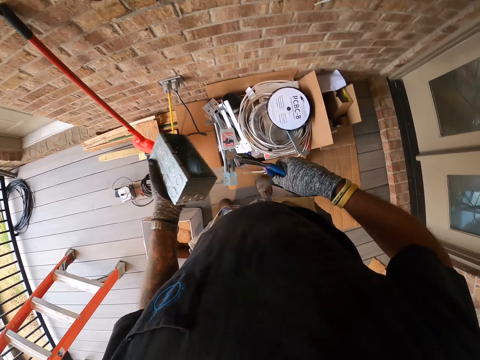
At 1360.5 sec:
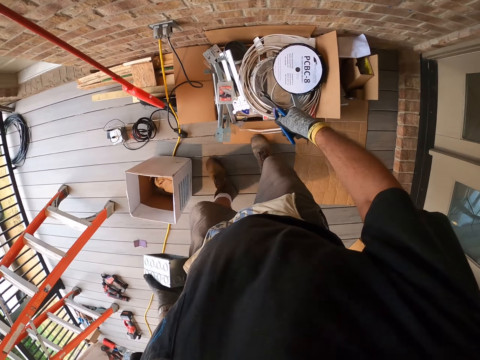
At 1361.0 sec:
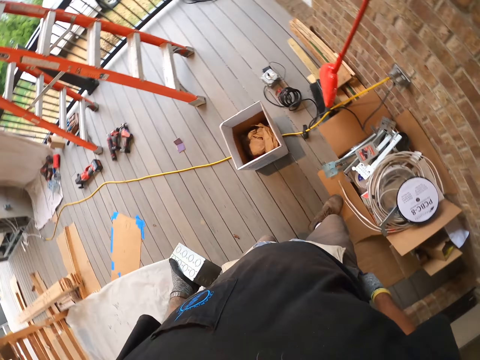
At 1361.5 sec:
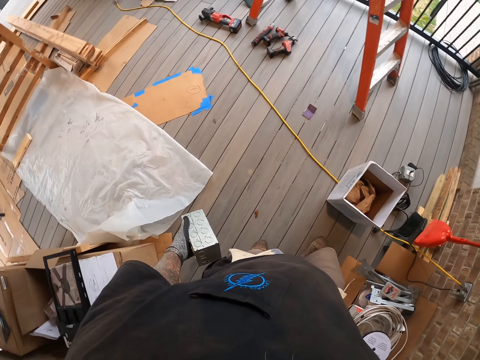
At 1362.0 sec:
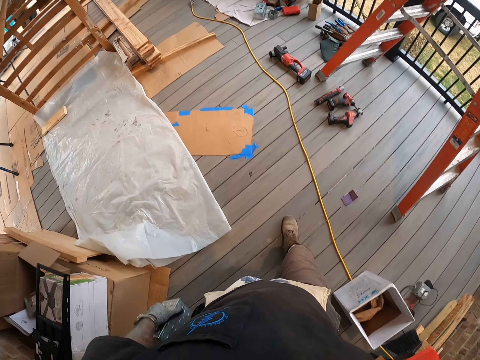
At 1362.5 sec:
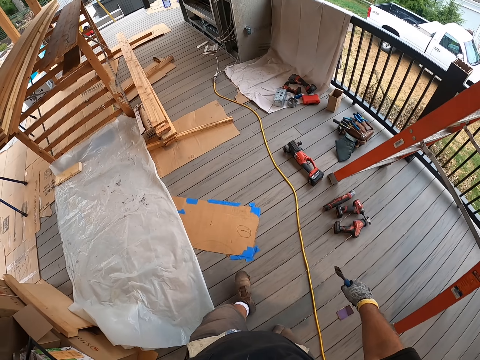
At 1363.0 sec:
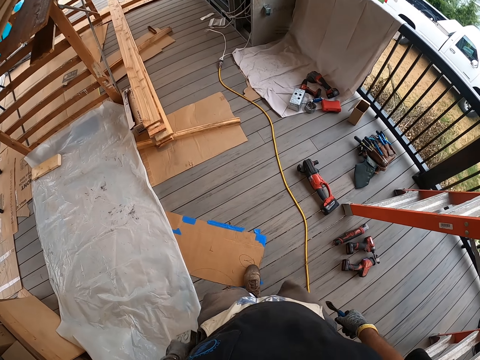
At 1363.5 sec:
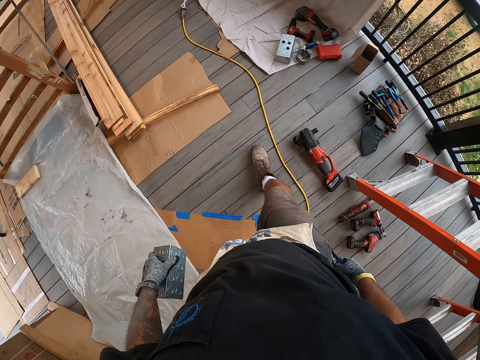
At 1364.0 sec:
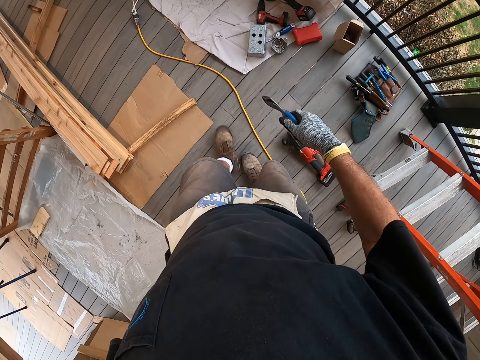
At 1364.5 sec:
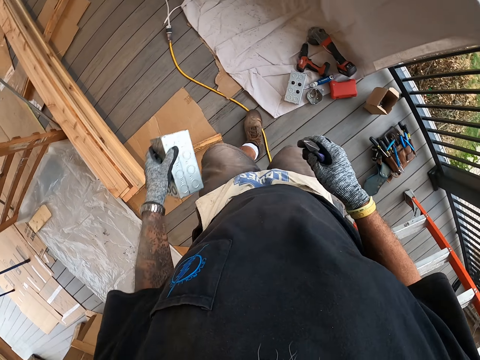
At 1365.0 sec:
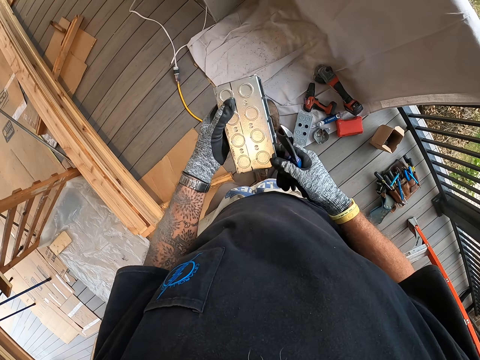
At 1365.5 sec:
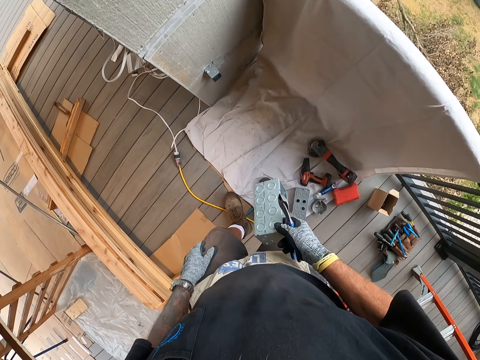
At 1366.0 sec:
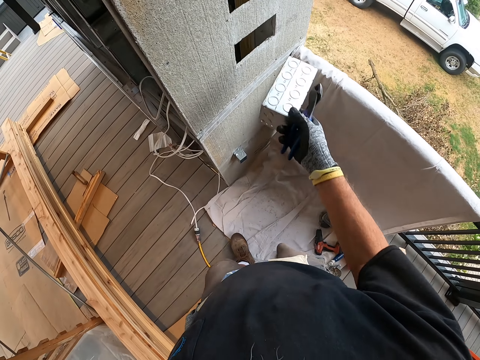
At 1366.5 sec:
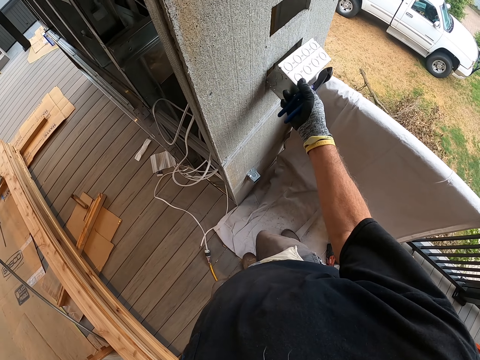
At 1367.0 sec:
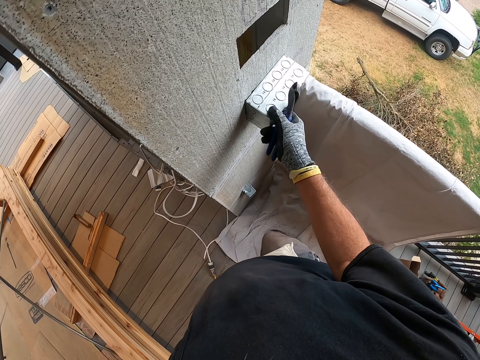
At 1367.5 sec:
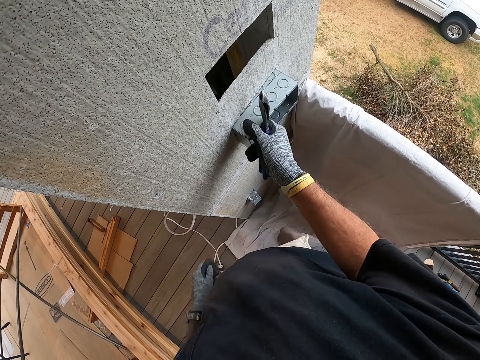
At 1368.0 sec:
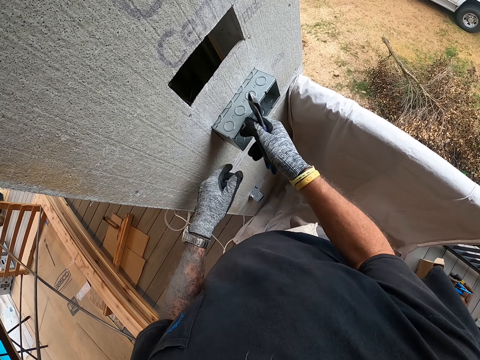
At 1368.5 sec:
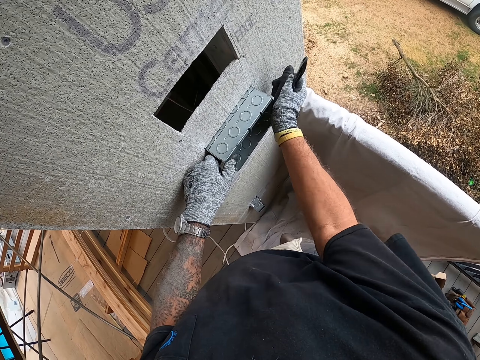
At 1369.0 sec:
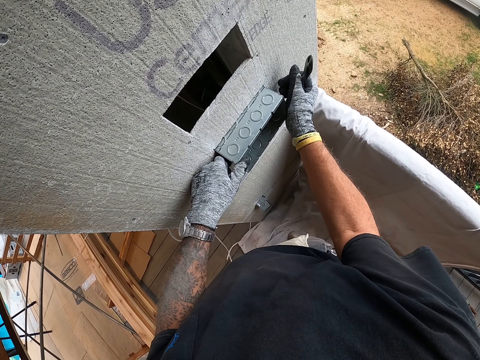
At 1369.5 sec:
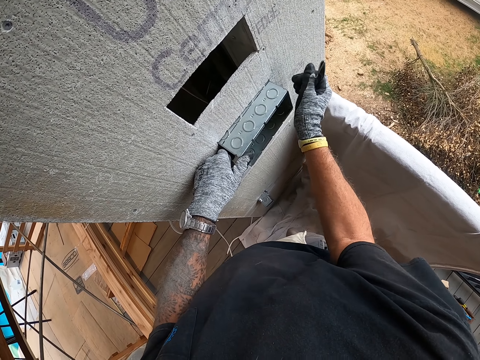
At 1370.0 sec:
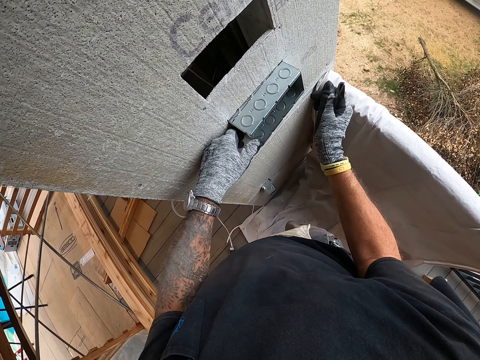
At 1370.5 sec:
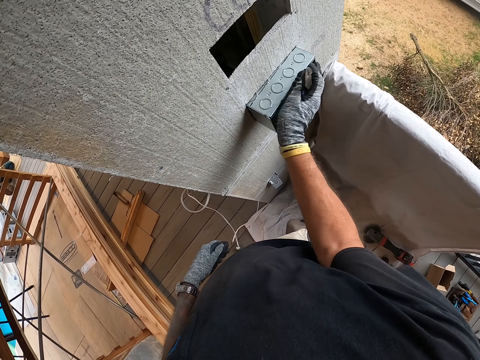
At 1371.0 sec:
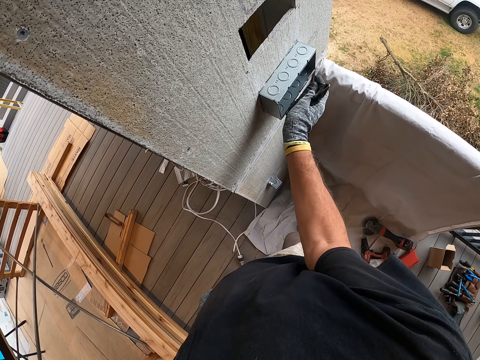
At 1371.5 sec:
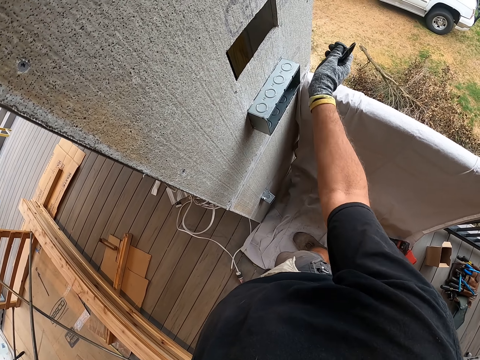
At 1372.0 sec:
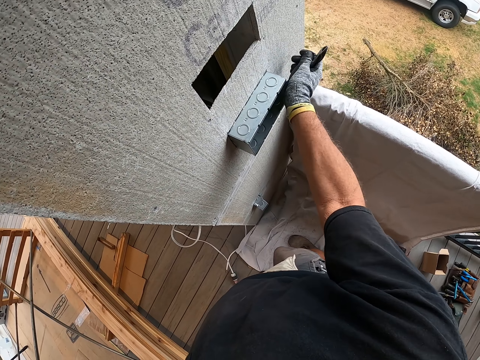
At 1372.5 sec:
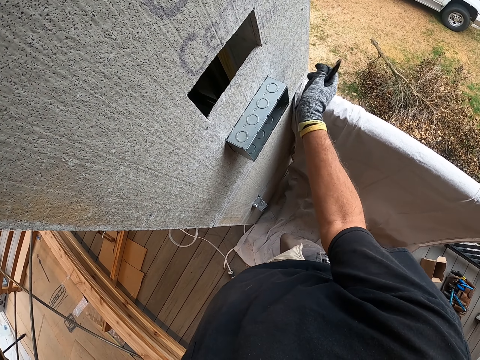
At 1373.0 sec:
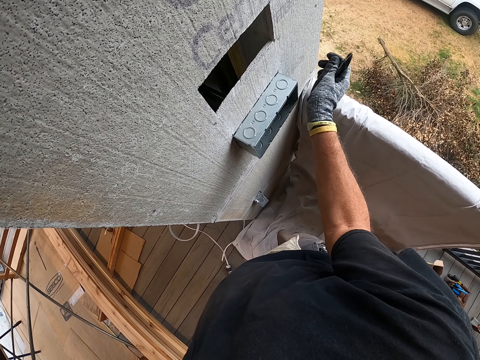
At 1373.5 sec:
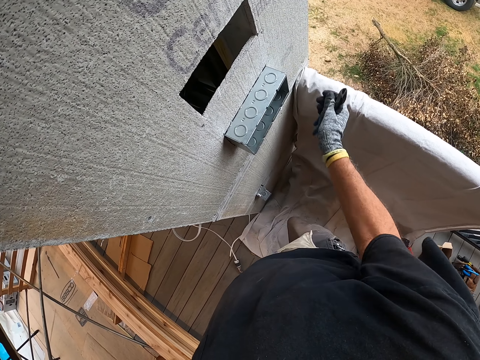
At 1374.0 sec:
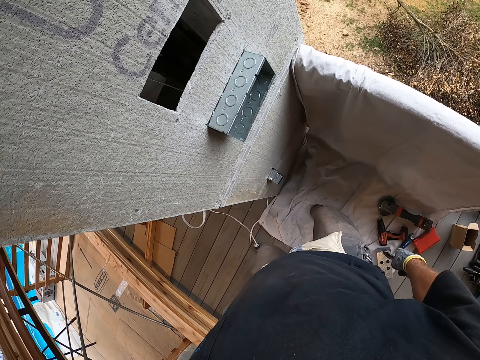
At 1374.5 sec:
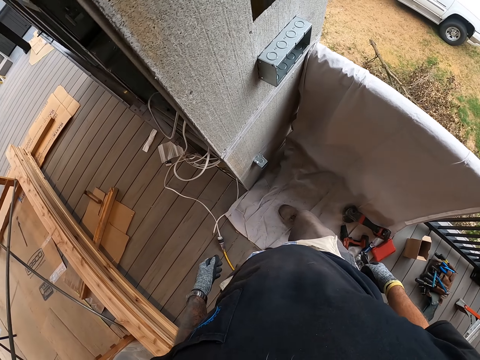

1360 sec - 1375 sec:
The camera wearer throws a metal piece in a box. They walk around the house at the porch. They insert the metal block in the hole in a shelf. They fix the metal block. They hit a metal repeatedly.

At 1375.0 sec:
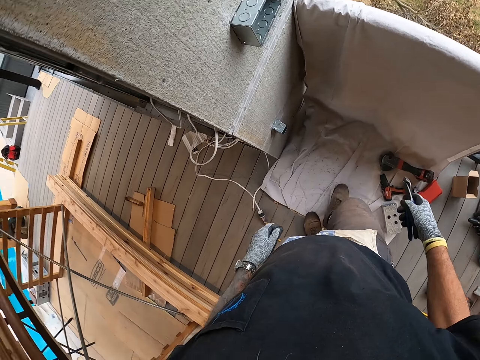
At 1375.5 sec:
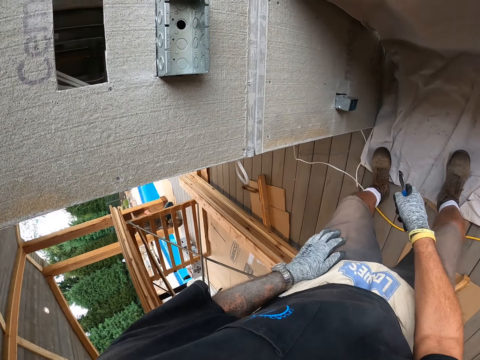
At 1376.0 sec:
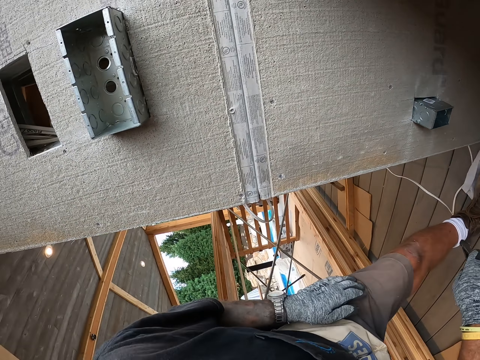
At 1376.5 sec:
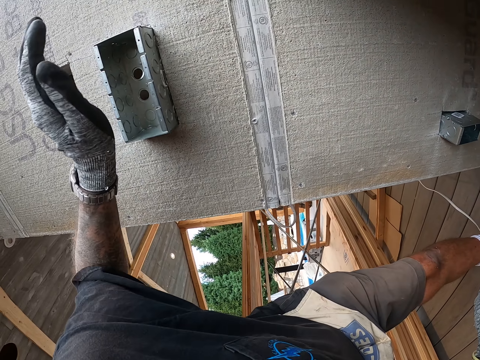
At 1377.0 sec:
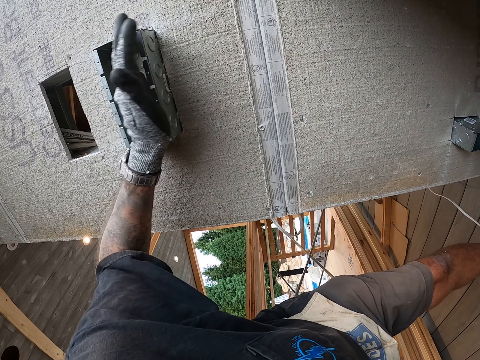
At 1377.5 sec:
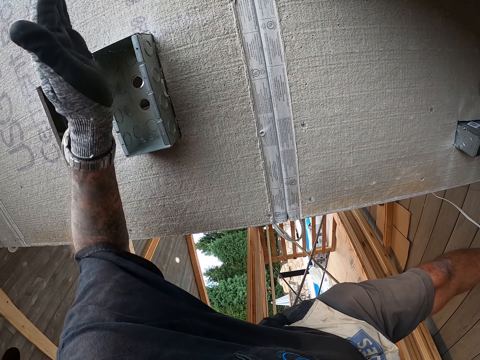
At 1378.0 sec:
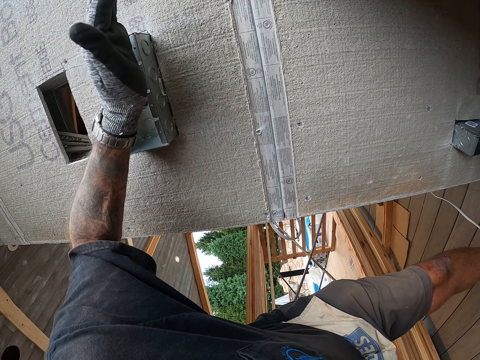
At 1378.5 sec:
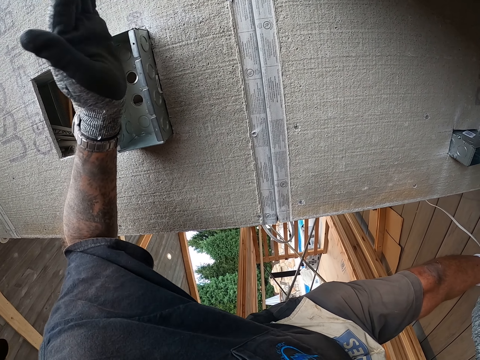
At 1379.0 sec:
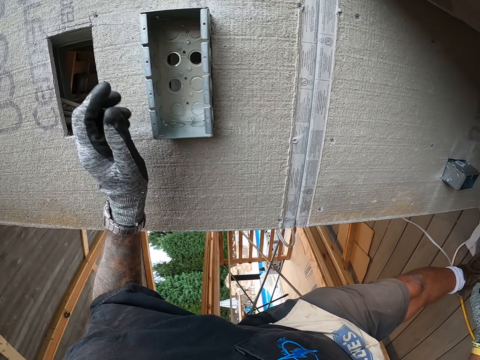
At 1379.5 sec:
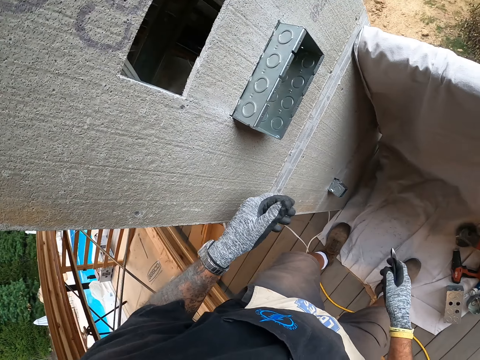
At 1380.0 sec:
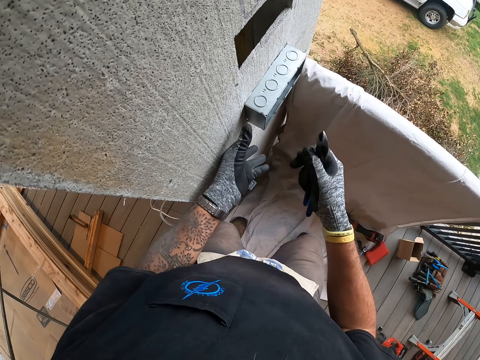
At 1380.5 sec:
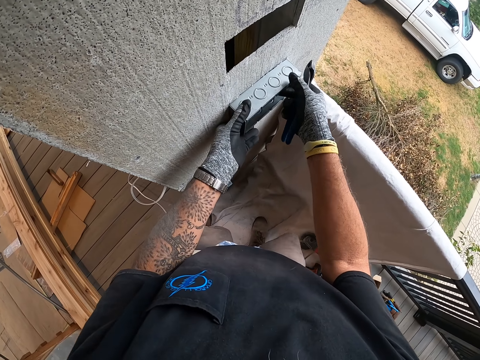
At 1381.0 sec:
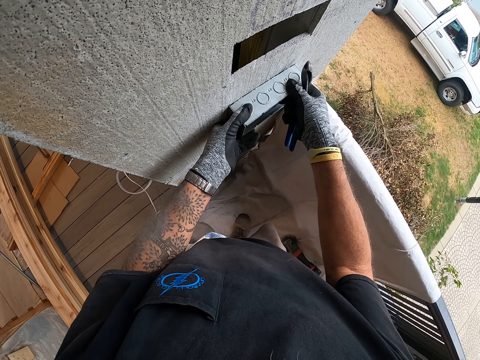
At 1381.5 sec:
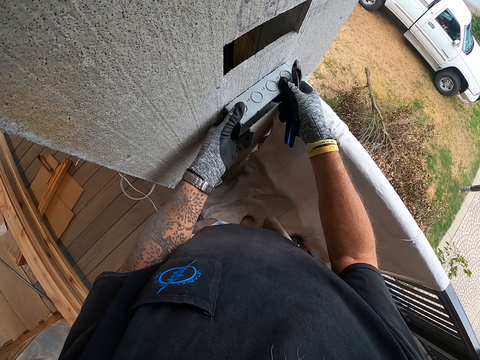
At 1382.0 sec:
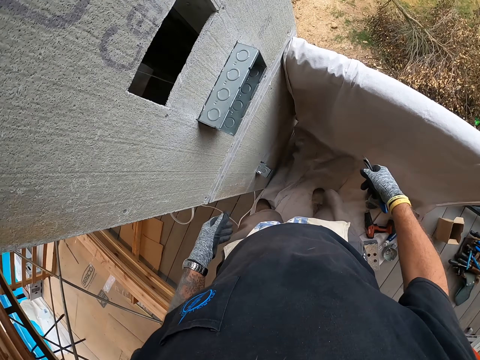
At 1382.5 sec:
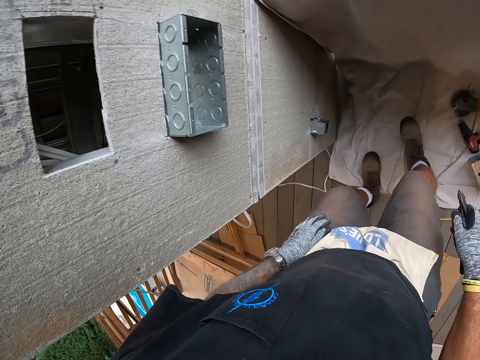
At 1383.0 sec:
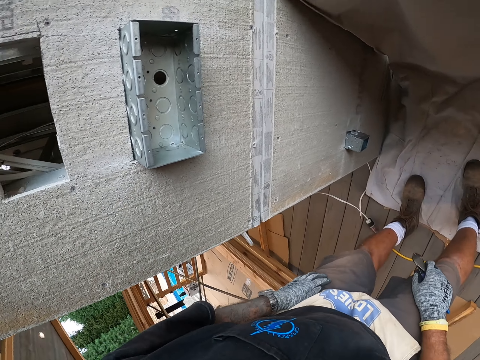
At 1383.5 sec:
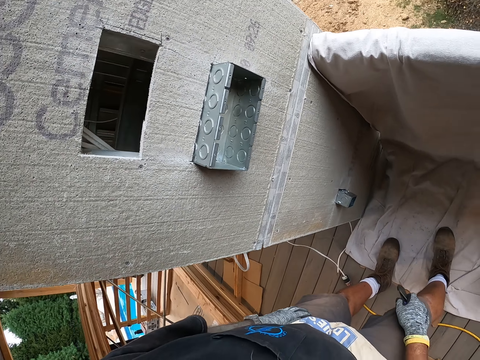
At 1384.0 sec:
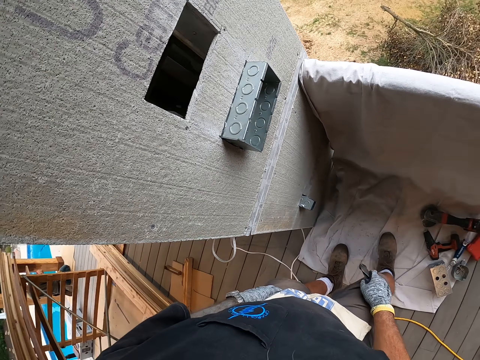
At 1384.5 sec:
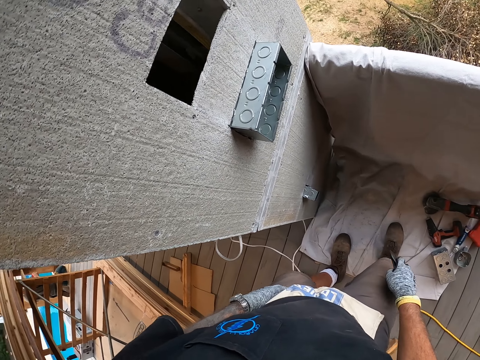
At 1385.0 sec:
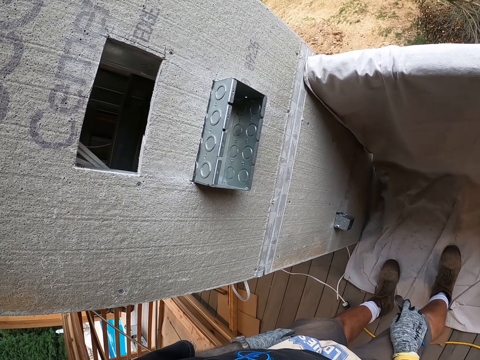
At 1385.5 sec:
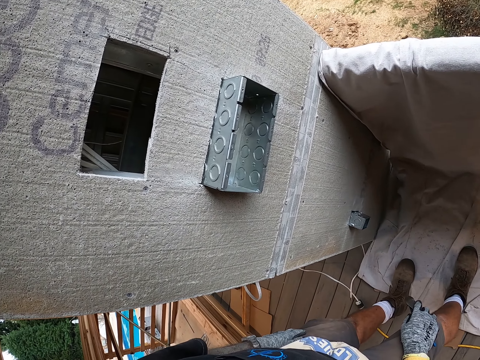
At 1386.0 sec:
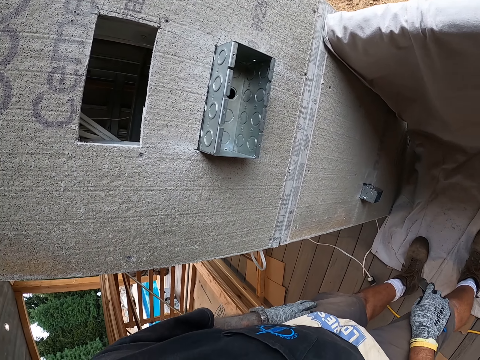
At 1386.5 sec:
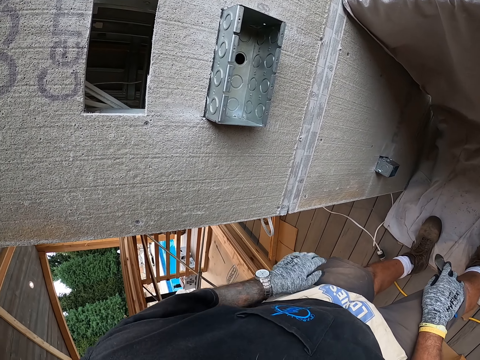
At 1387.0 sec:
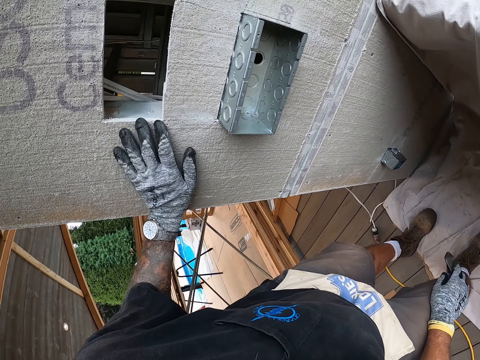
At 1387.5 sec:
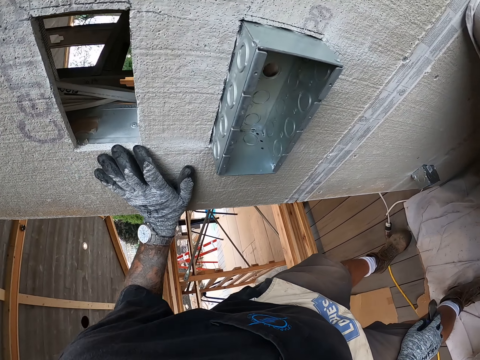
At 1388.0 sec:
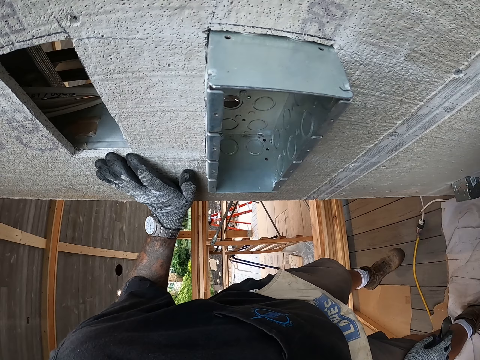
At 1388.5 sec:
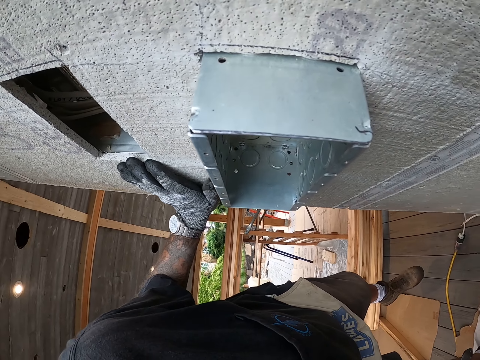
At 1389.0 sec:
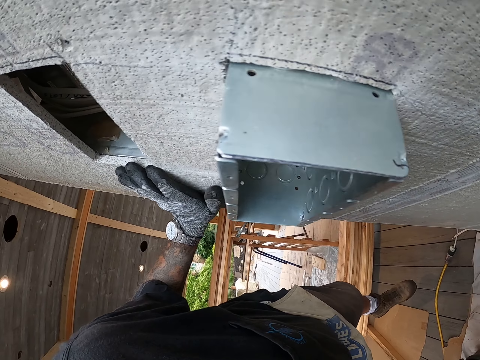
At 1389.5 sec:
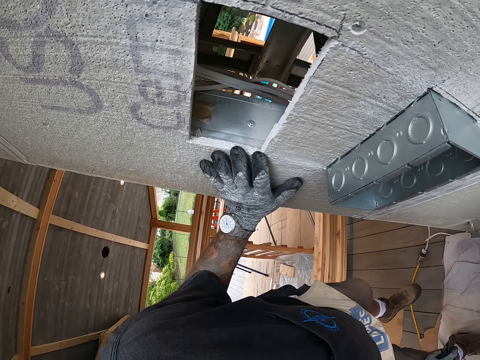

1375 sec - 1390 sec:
The camera wearer hits a metal. They hit the metal again. They pull the metal. They look around. They hold the concrete block. They put a hand on a shelf wall.
